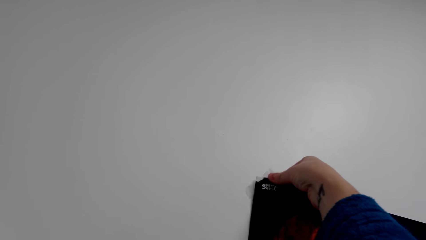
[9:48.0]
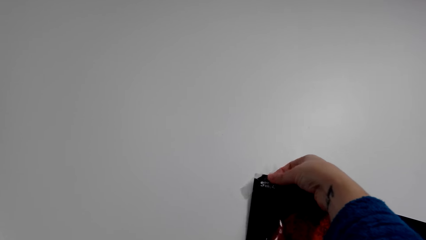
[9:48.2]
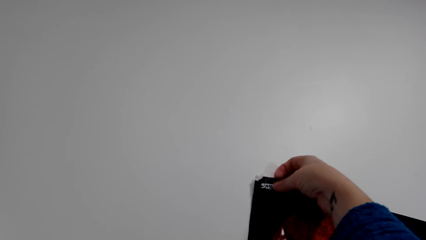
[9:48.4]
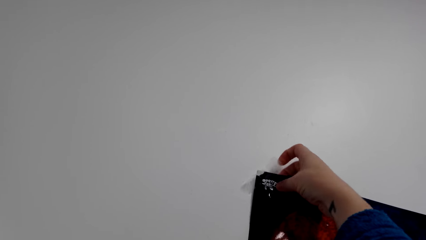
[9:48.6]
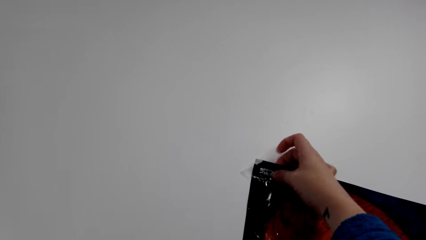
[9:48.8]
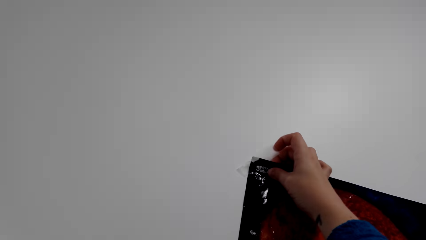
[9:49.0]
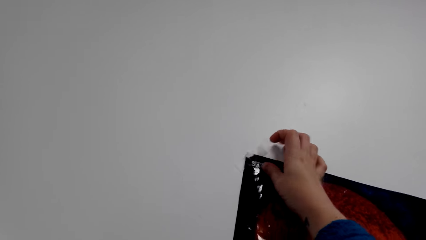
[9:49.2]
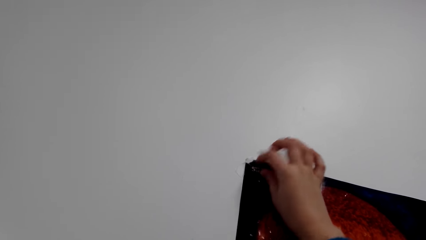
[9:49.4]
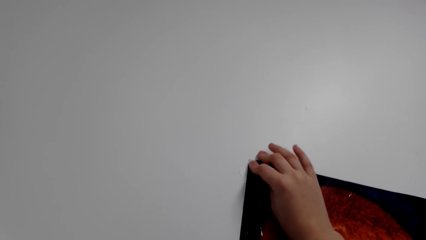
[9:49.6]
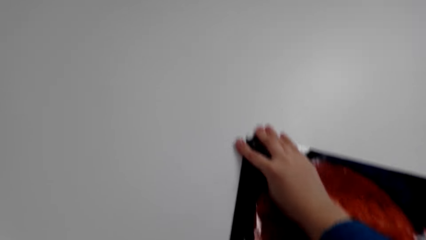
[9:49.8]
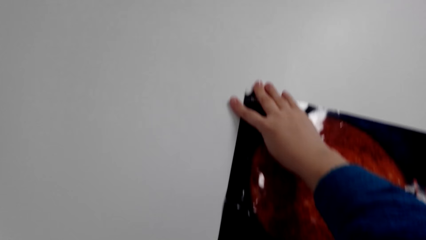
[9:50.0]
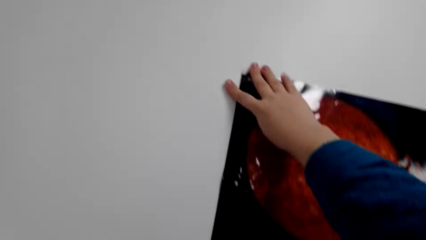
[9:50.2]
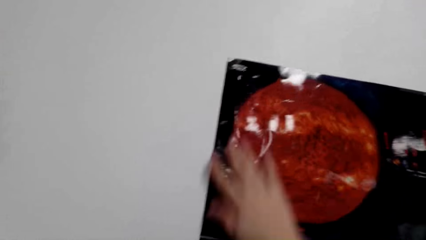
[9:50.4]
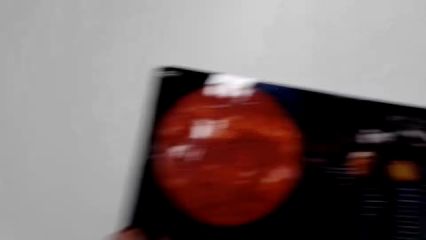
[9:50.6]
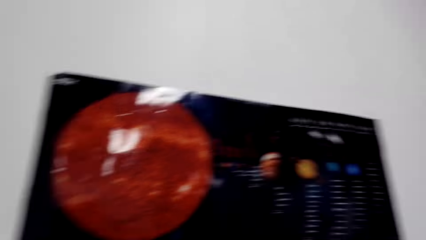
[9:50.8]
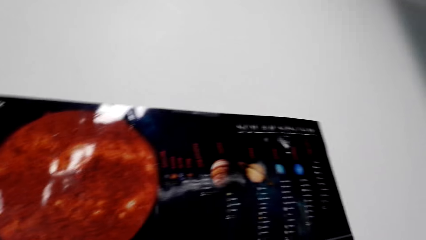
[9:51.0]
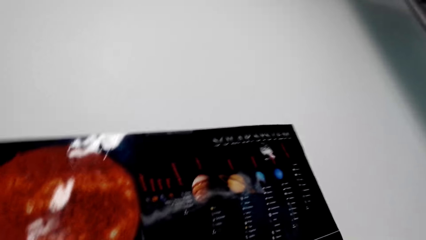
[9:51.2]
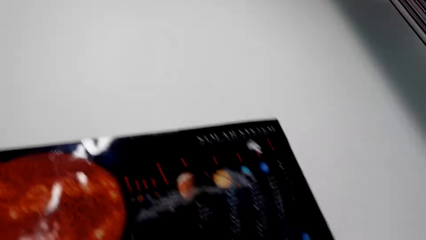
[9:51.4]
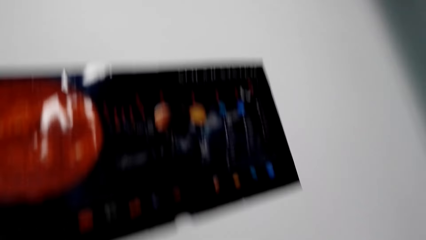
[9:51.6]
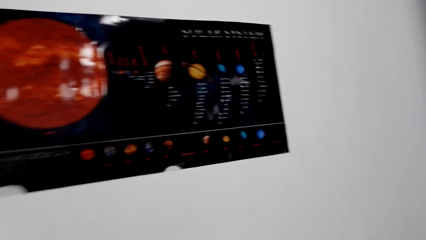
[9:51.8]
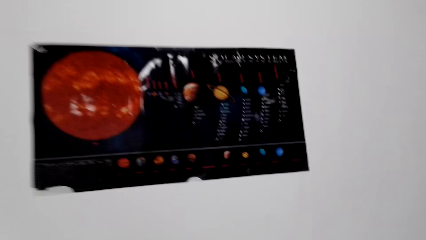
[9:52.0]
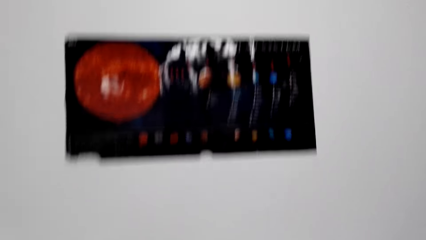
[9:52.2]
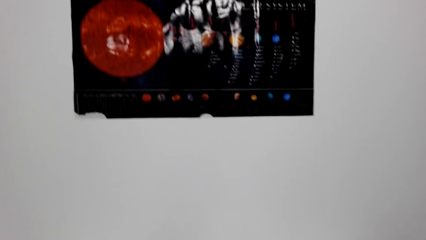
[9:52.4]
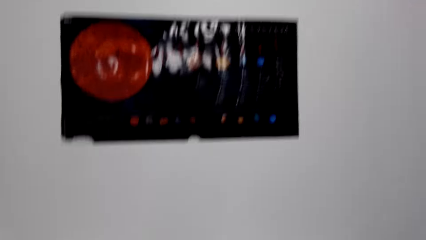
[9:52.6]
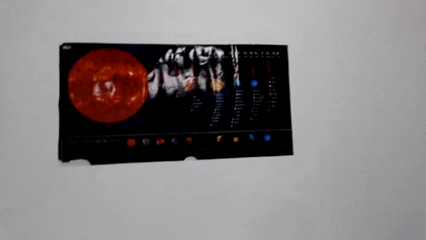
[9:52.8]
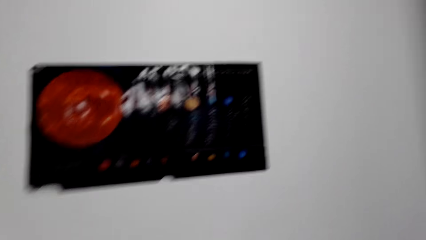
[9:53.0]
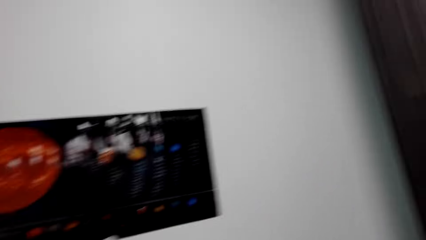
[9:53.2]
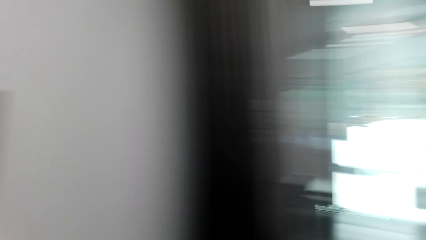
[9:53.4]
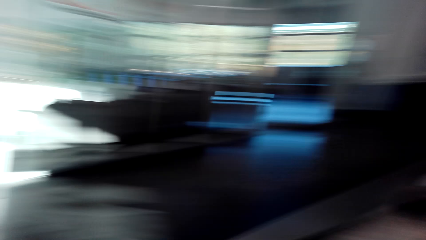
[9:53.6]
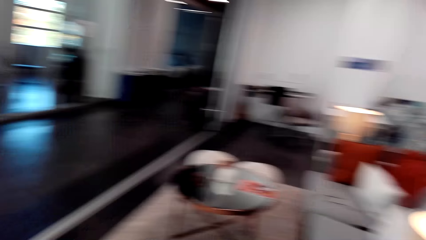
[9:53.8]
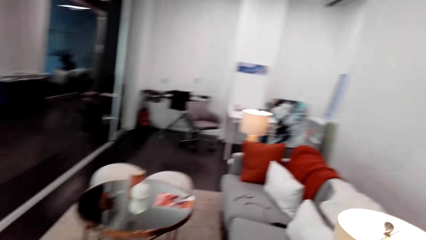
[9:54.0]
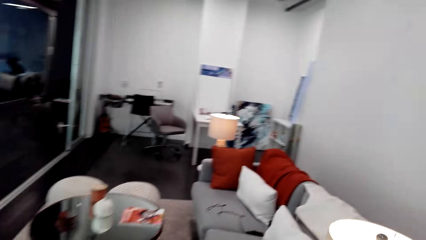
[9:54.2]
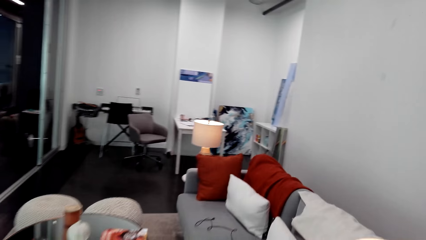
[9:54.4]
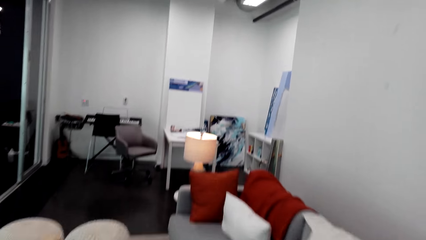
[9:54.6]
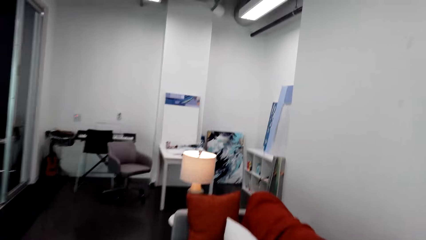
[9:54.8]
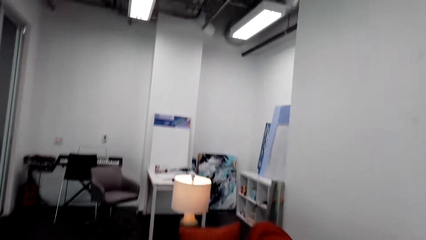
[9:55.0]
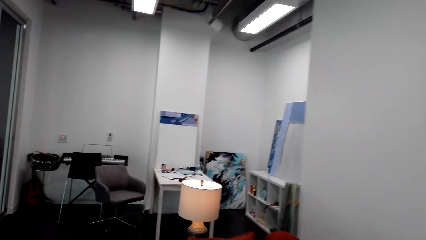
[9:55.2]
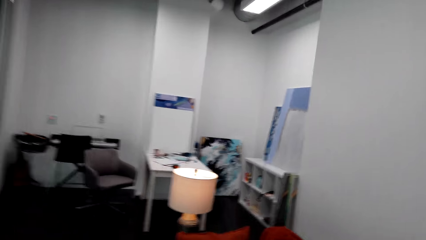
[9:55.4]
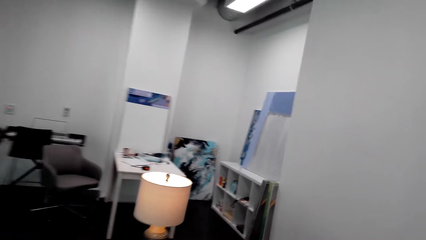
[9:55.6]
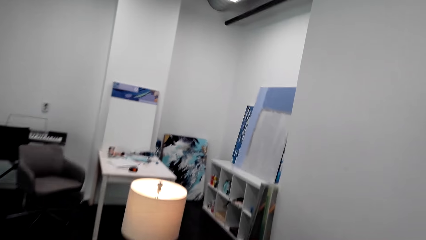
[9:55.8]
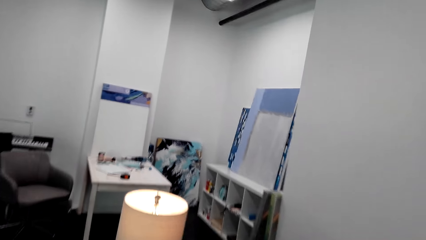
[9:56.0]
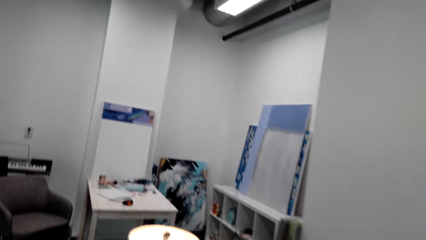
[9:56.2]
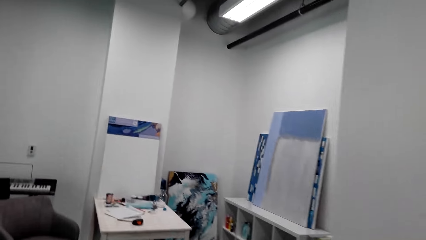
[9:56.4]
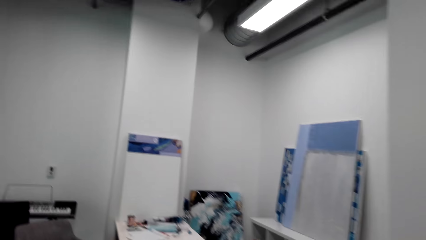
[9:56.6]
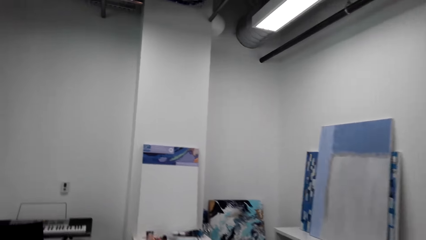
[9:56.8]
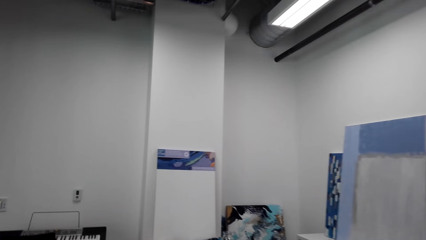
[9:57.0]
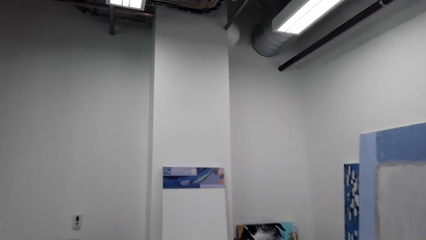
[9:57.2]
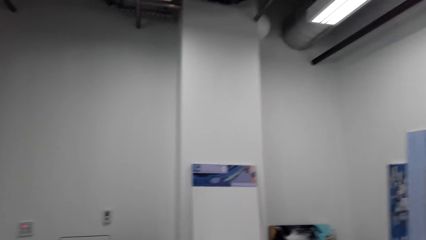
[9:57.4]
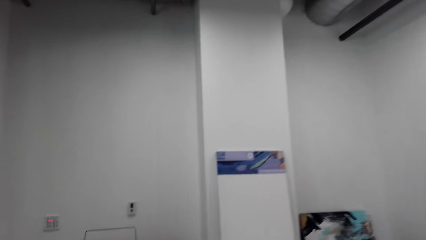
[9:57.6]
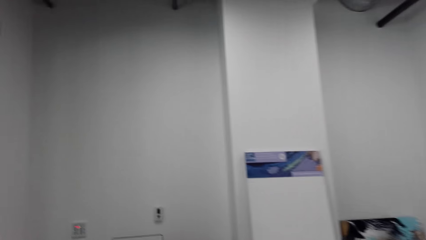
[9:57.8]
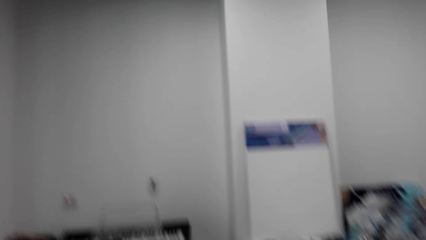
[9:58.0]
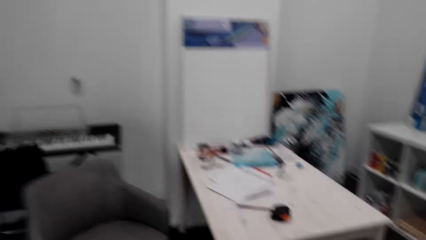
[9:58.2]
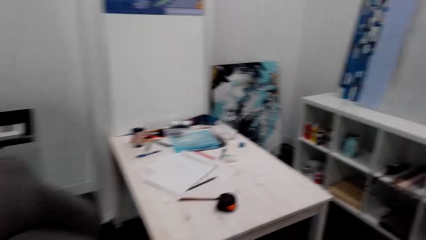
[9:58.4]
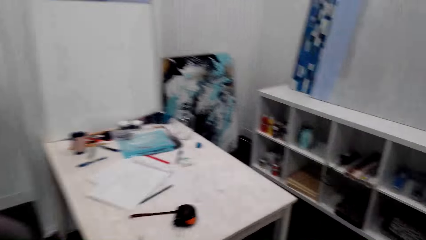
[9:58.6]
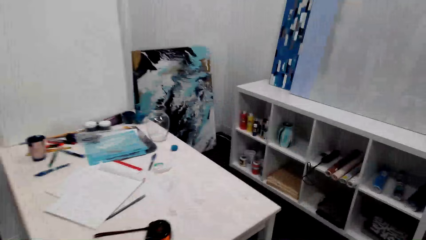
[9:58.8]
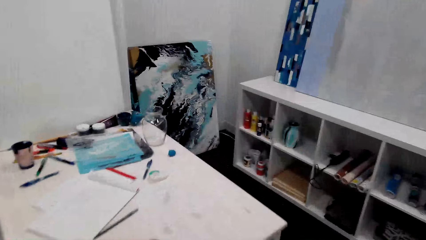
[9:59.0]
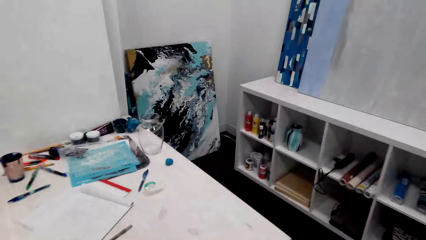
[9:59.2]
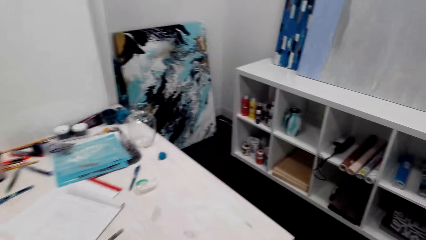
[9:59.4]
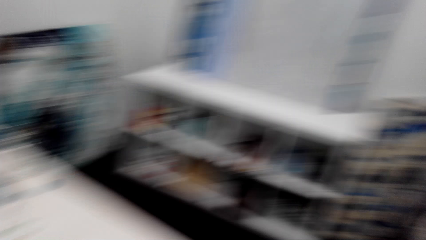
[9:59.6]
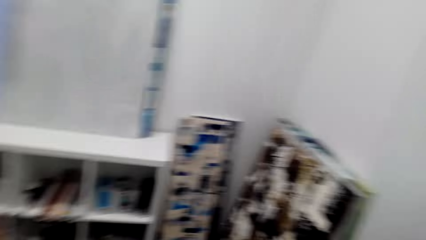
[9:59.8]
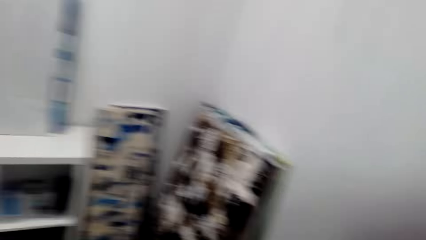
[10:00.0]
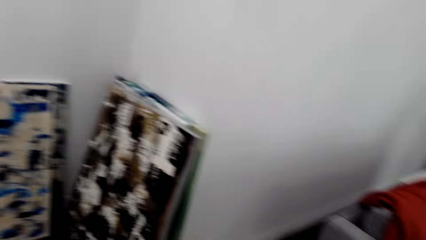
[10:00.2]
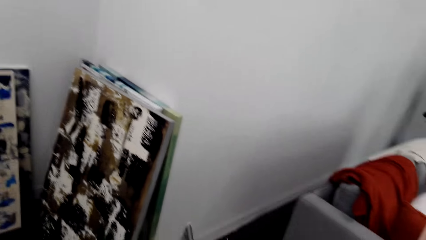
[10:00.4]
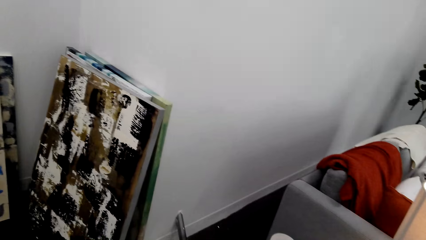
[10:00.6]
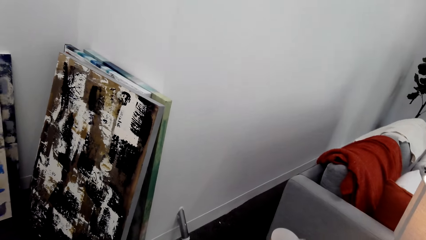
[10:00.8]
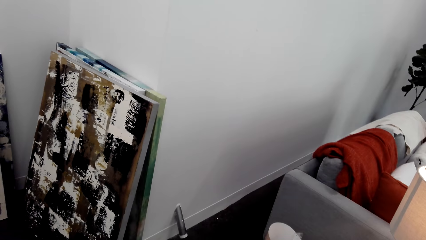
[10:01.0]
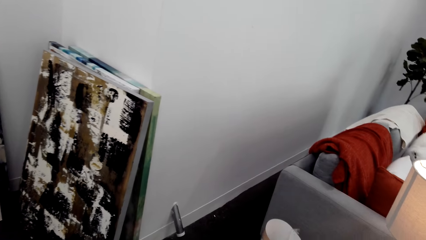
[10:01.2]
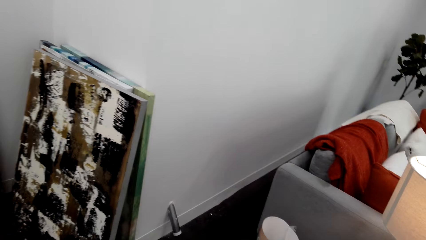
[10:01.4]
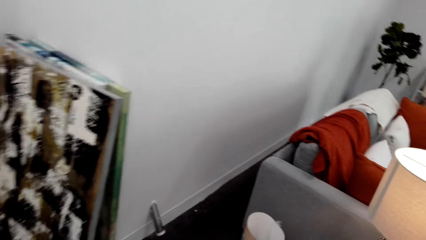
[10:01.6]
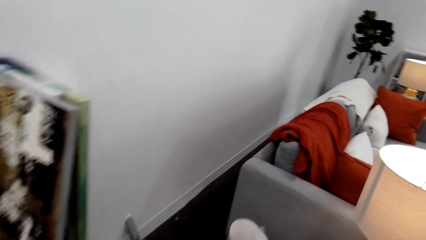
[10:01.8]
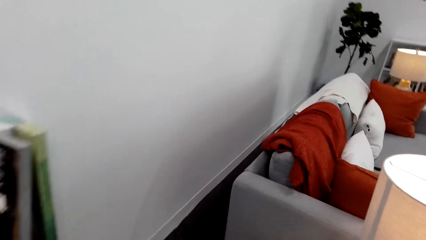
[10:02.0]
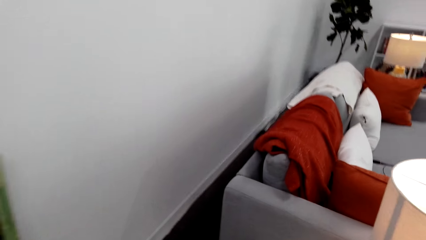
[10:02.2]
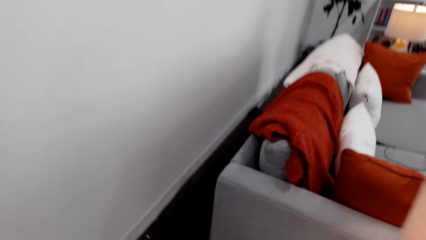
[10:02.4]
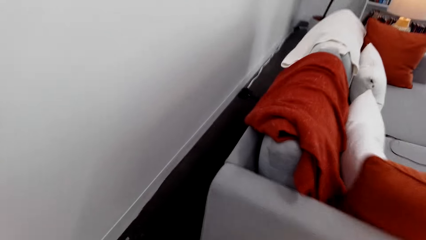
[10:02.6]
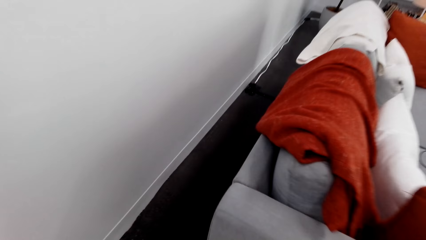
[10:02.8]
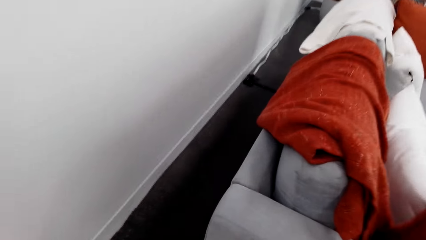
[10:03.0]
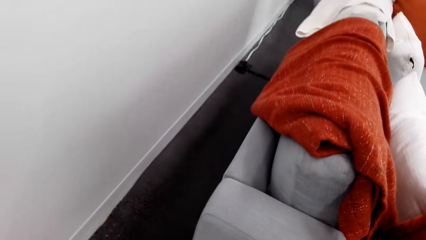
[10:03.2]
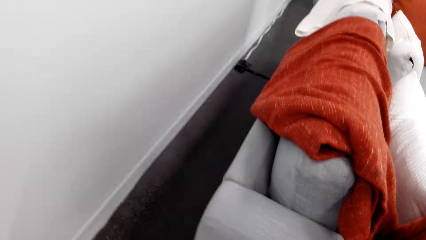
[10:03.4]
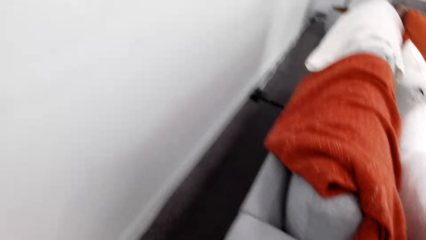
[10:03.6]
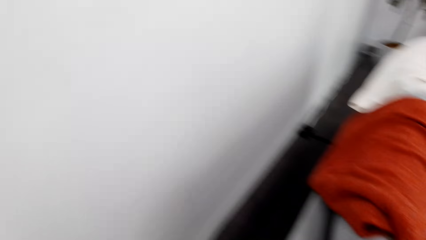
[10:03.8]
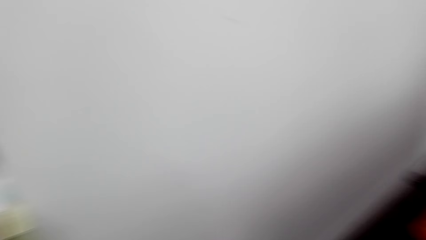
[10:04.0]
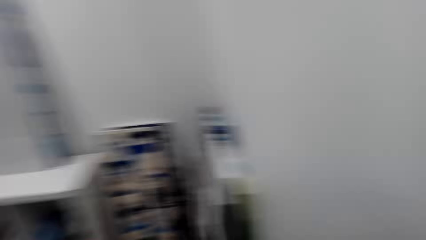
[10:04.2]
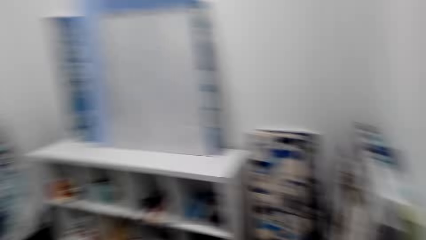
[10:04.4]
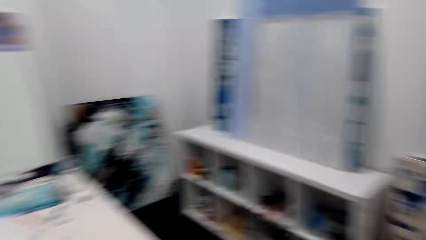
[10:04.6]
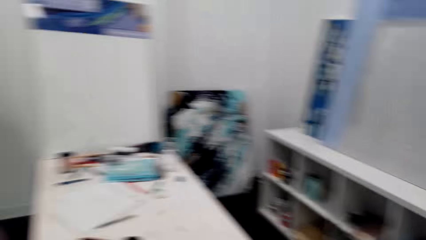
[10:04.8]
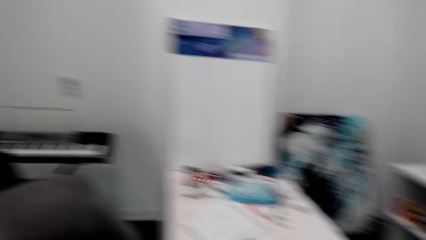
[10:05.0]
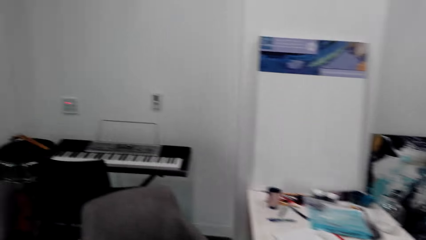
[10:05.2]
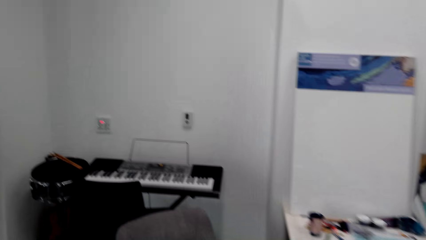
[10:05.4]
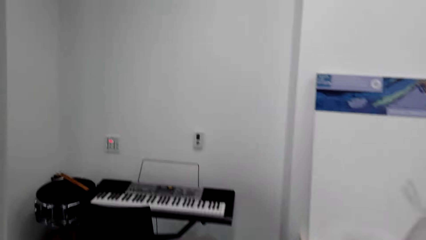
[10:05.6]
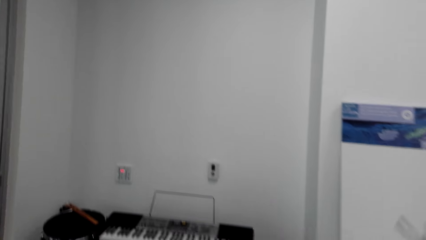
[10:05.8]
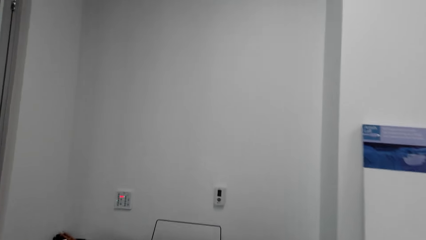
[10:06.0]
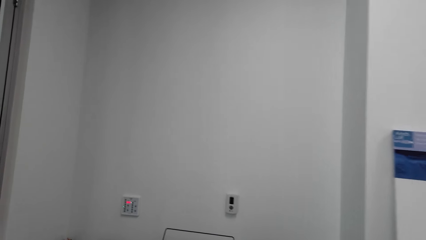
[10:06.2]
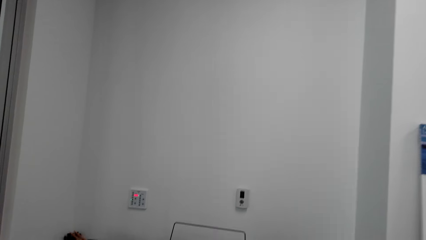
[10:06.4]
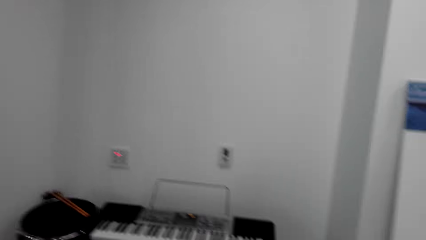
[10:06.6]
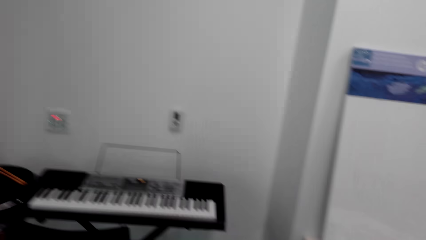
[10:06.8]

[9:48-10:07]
The camera wearer sticks it back on the wall. They gaze at the poster. They turn around. They walk towards the table in the room. They turn around. They bend down next to the sofa. They turn around. They do something.
